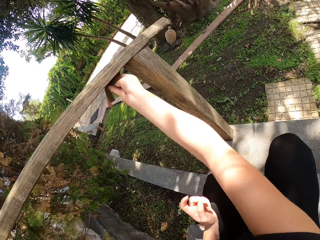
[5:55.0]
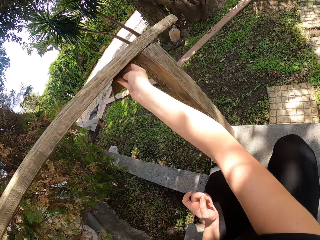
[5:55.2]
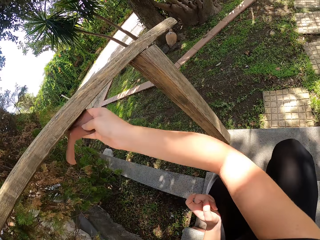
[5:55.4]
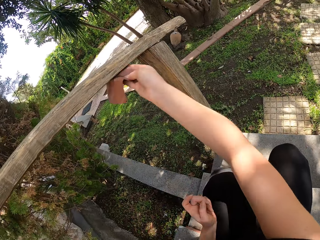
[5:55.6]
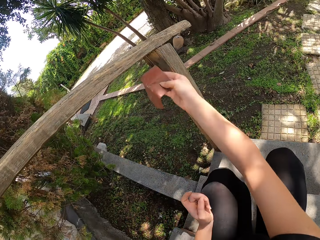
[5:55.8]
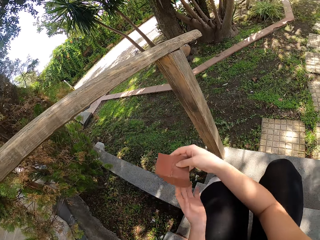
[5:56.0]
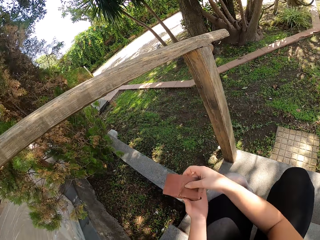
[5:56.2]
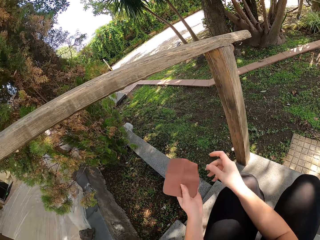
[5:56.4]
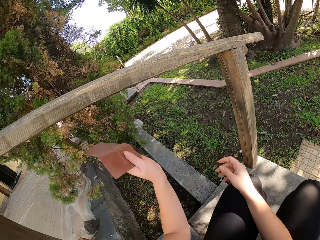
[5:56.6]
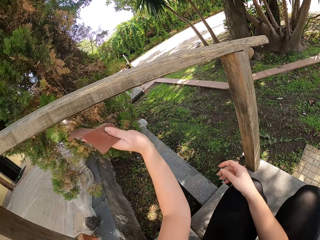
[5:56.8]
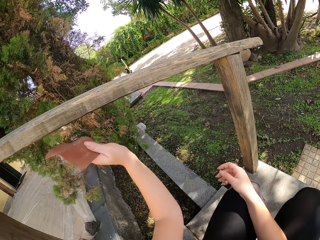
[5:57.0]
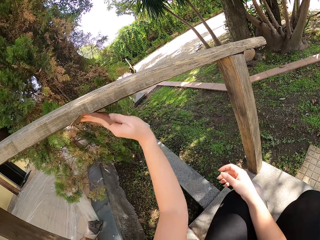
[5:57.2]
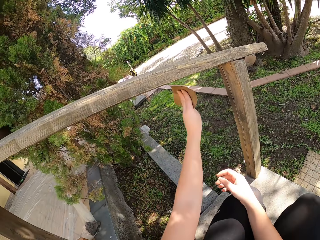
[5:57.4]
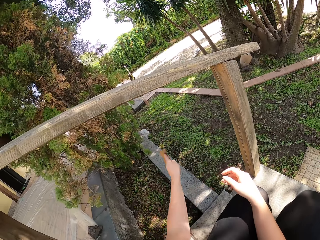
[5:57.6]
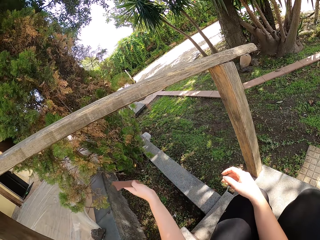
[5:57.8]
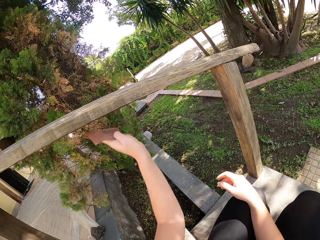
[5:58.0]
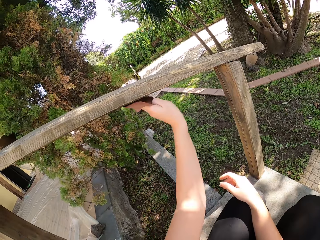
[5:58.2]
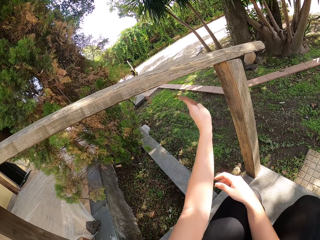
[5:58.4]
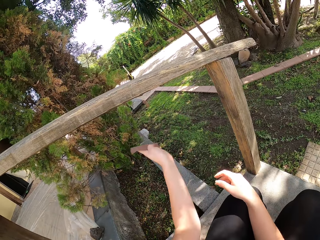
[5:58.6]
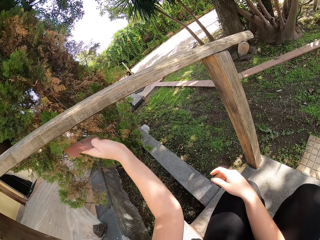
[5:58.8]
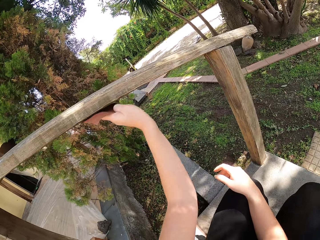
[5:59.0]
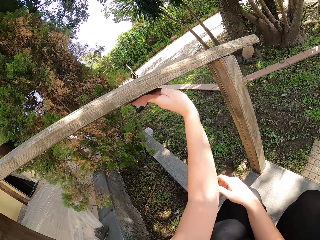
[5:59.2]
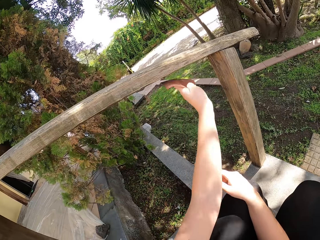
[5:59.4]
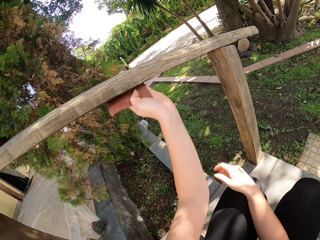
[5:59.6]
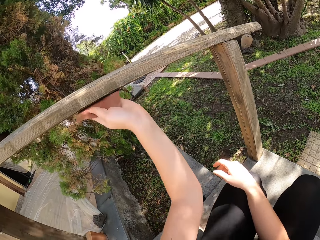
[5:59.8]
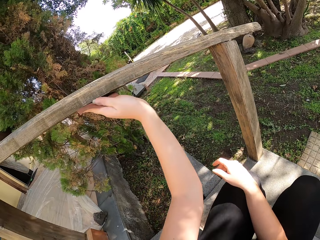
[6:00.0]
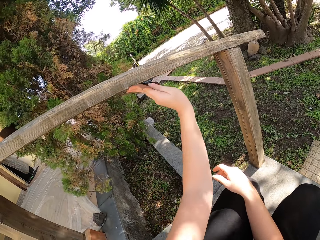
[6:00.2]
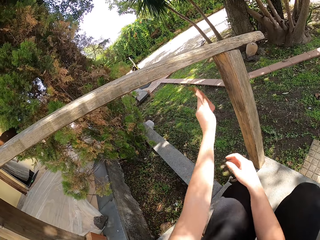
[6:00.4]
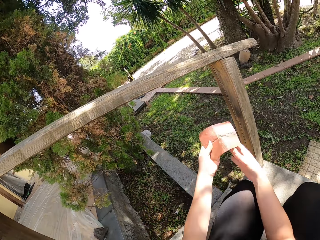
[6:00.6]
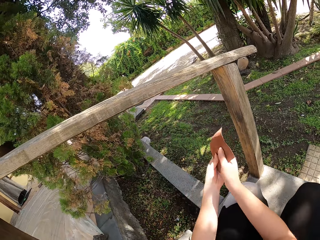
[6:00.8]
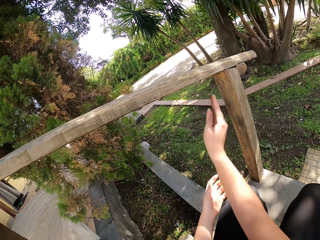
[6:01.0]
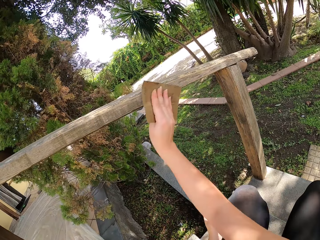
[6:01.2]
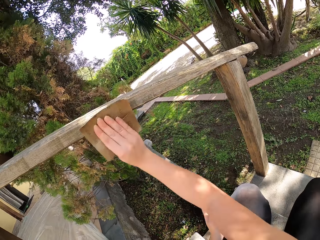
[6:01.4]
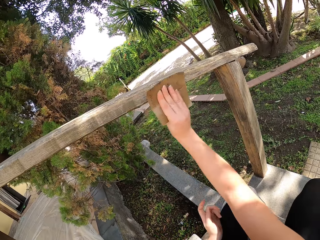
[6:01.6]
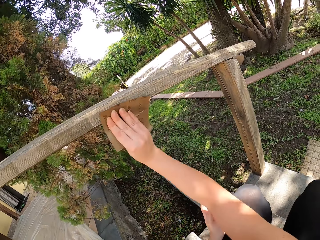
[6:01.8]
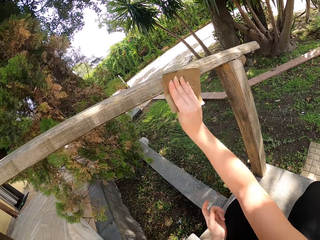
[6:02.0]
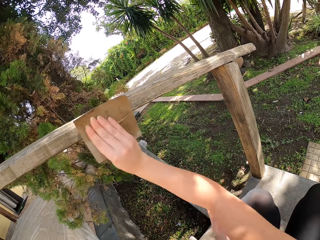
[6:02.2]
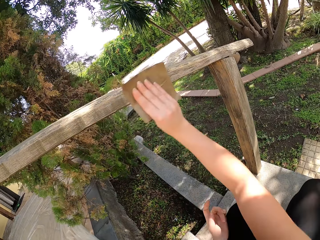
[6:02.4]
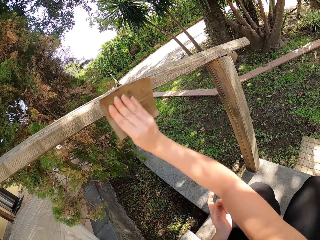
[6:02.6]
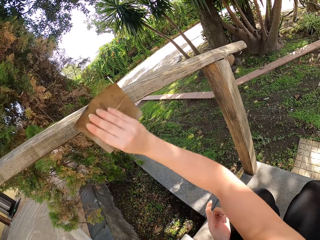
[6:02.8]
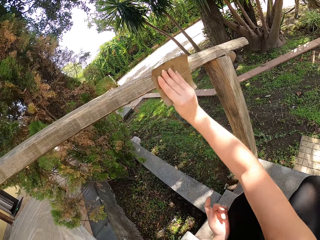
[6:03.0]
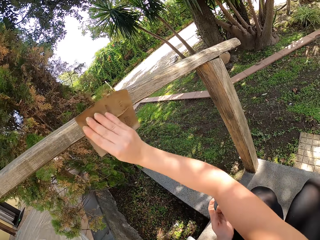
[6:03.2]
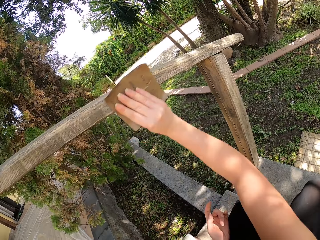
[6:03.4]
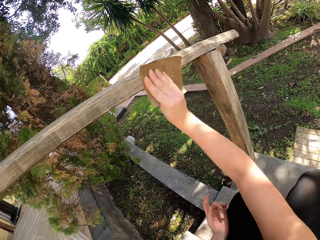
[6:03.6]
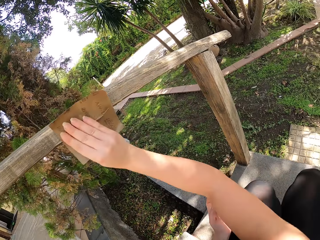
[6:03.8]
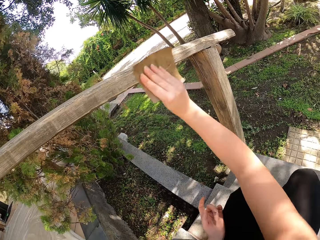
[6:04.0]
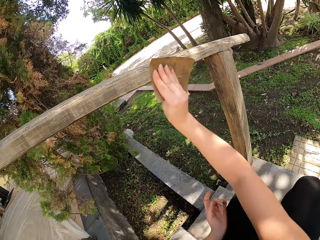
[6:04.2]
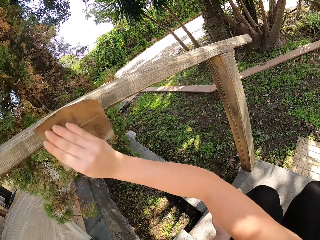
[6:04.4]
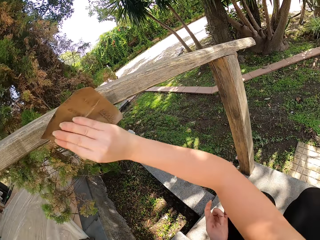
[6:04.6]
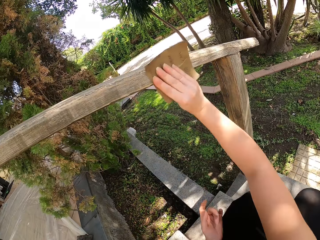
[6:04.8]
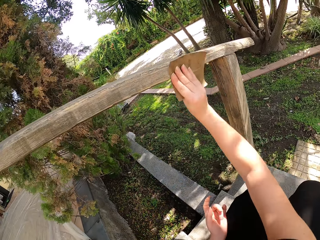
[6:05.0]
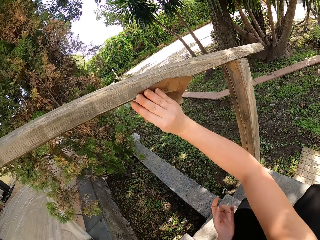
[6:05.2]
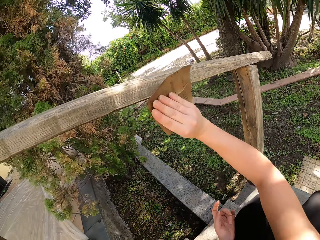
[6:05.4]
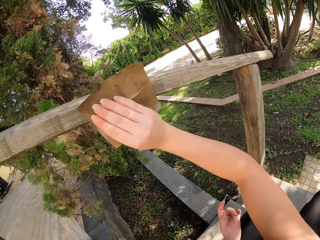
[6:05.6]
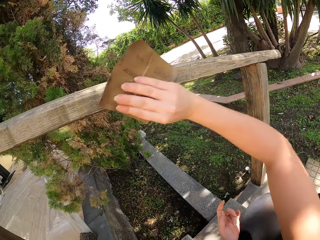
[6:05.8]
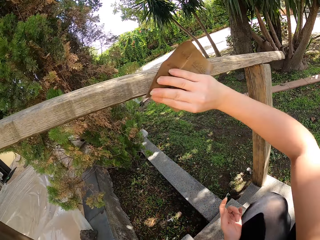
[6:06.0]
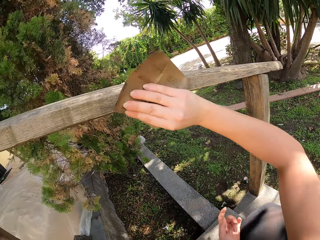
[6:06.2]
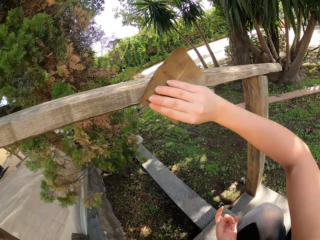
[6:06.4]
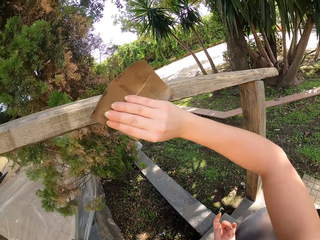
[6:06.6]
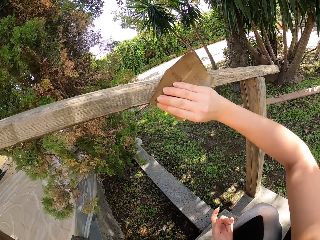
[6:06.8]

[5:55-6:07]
The camera wearer moves the sandpaper to her left hand. She sandpapers the bottom of the handrail with her left hand. She moves the sandpaper to her right hand. She sandpapers a side of the handrail with her right hand.

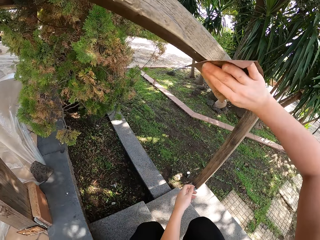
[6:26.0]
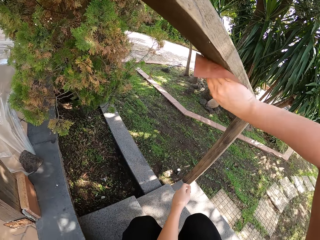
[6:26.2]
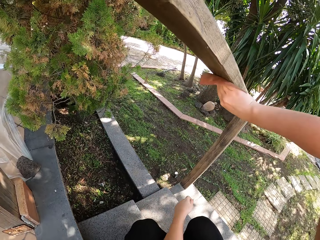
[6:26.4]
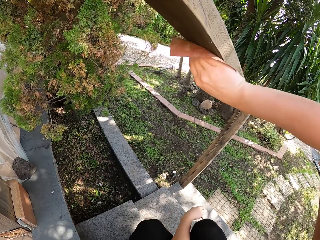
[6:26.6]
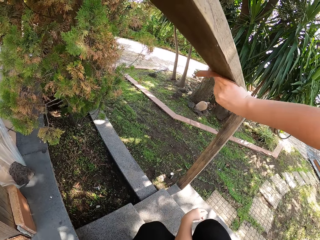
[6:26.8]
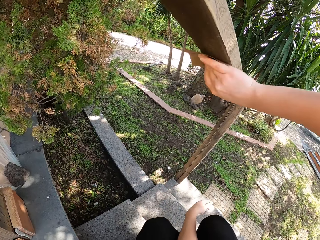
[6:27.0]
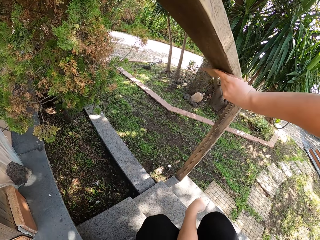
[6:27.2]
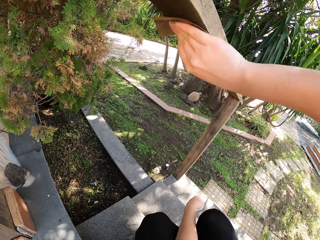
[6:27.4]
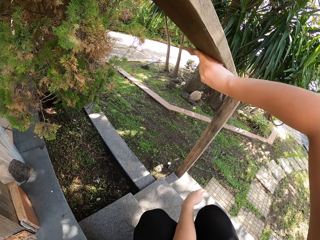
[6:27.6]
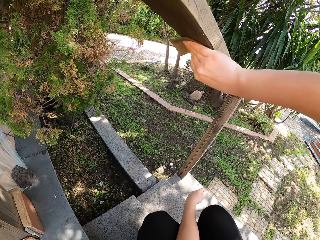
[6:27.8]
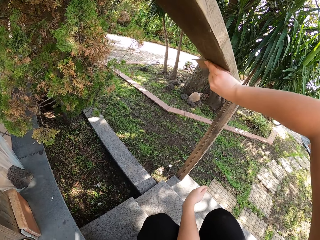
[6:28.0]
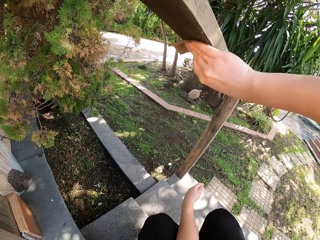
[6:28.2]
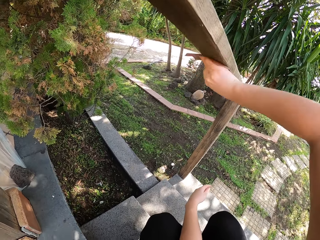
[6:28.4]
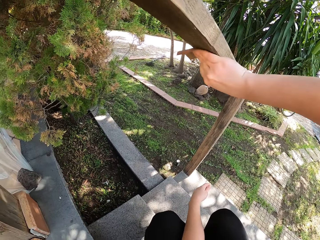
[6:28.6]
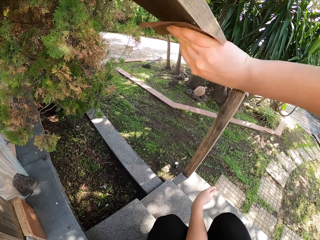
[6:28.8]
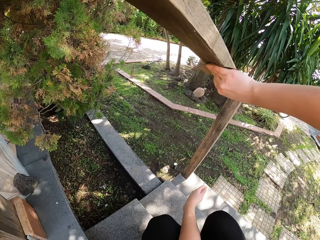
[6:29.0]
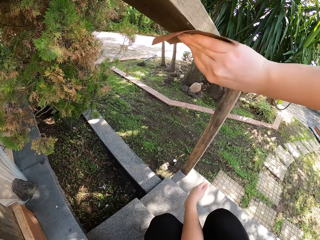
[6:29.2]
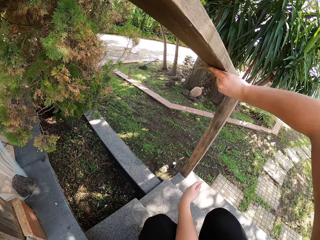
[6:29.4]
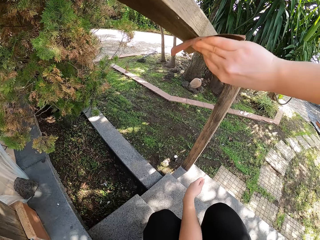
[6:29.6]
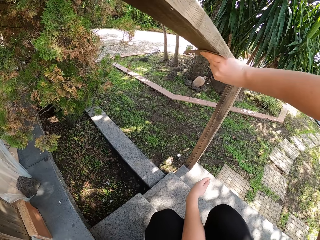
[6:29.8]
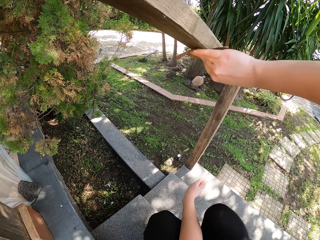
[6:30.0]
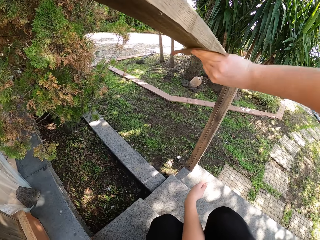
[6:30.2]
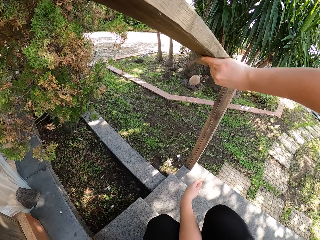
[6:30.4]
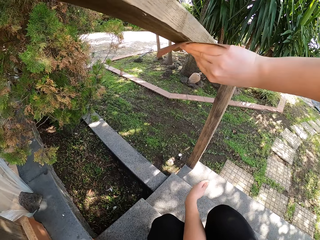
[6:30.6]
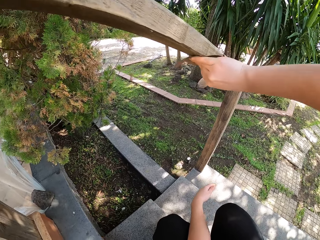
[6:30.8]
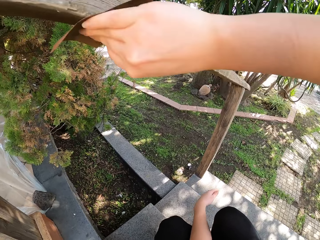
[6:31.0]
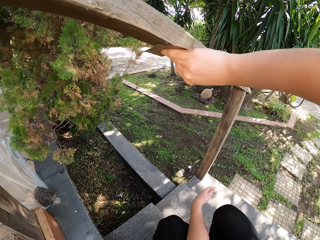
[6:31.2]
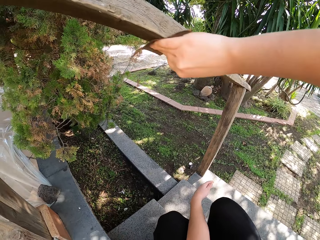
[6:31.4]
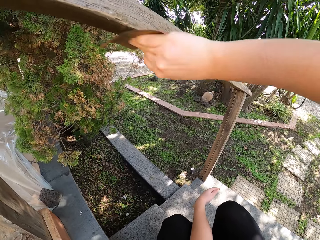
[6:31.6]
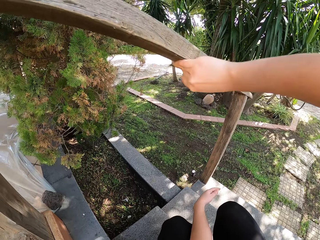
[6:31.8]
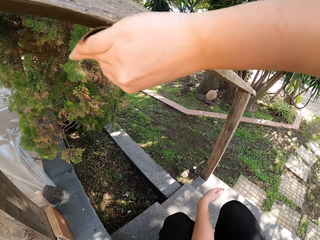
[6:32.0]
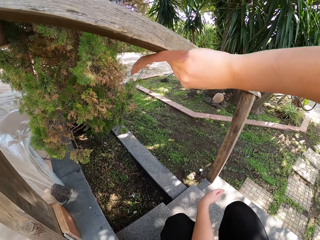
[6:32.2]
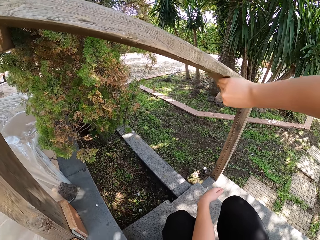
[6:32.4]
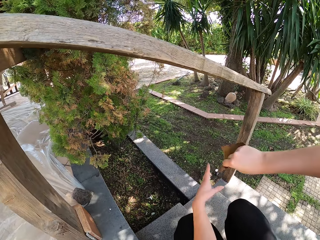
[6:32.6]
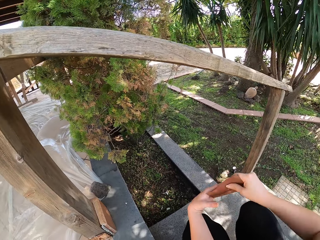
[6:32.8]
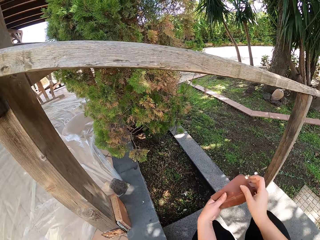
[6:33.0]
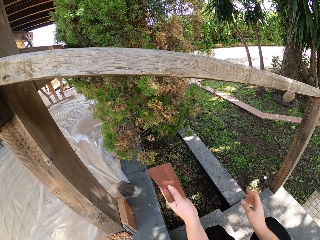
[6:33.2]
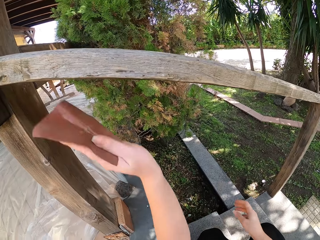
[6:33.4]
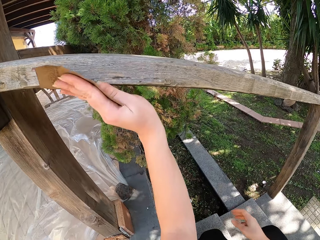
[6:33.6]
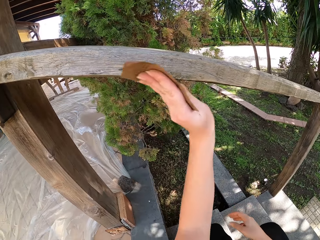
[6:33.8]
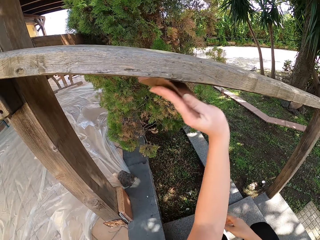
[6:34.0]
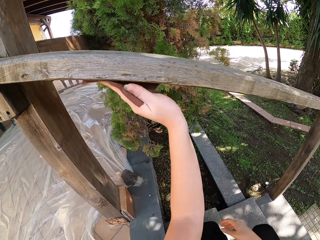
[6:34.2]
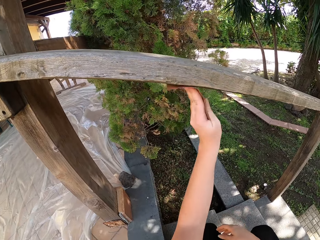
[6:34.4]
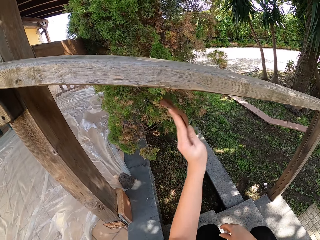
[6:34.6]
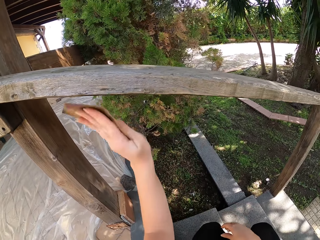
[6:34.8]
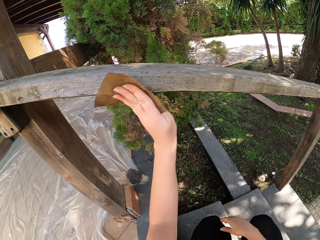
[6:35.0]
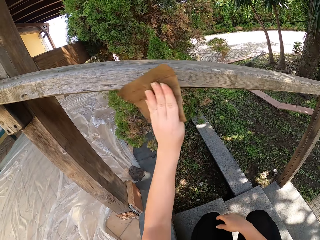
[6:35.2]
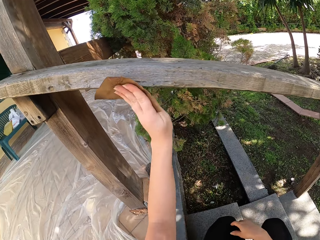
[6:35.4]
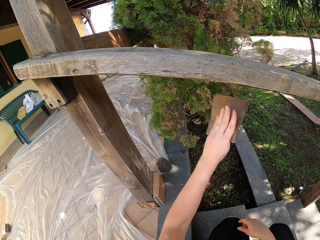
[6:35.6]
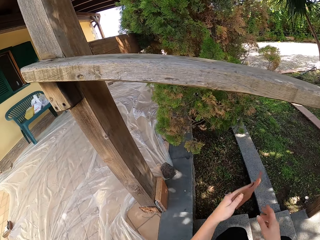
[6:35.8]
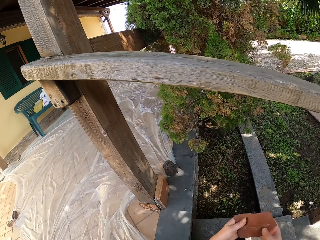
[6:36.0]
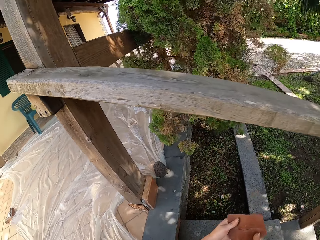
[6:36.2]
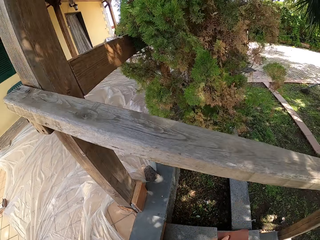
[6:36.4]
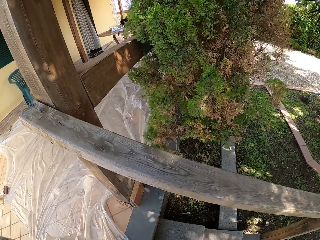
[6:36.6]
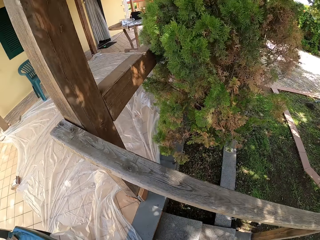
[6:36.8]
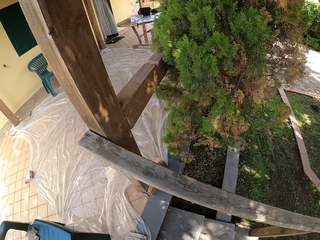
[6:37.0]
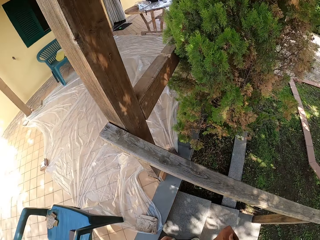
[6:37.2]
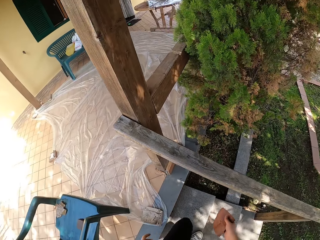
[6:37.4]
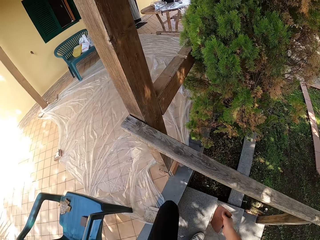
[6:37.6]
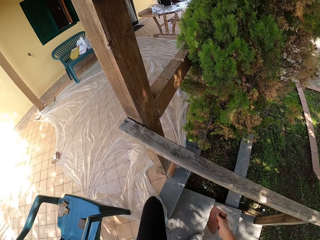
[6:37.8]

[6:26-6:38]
The camera wearer sandpapers the bottom of the handrail with her right hand. She takes the sandpaper with her left hand from her right hand. She sandpapers the side and bottom of the handrail with her left hand. She passes the sandpaper to the right hand. She moves up the staircase to the top landing.
